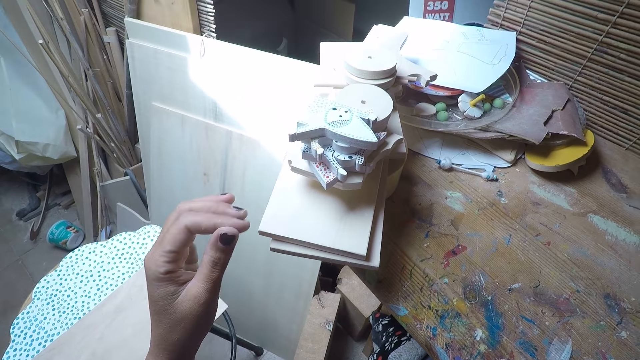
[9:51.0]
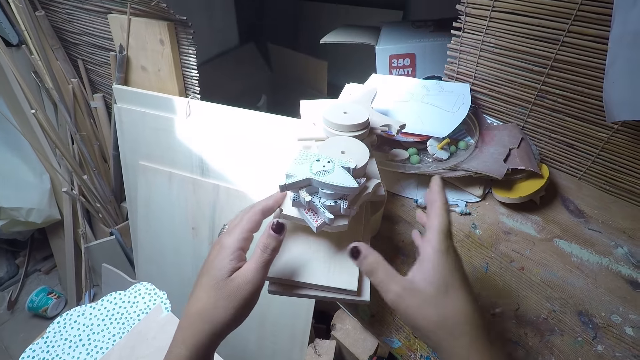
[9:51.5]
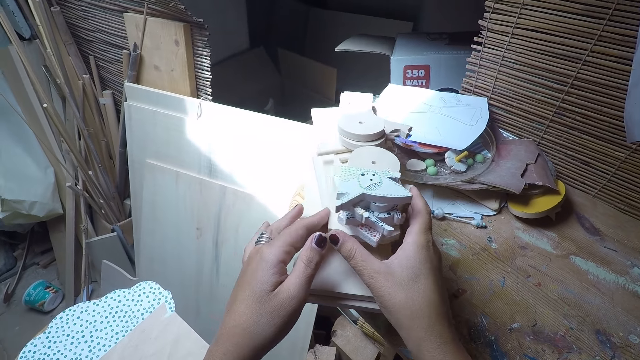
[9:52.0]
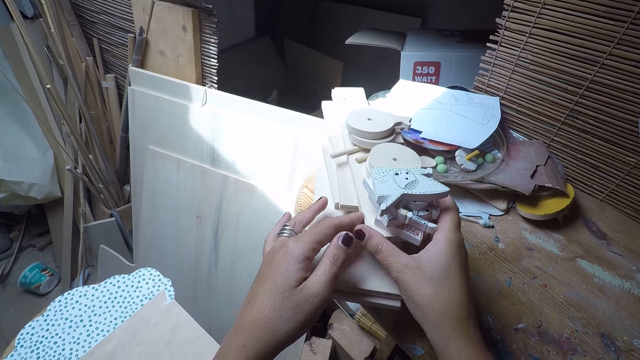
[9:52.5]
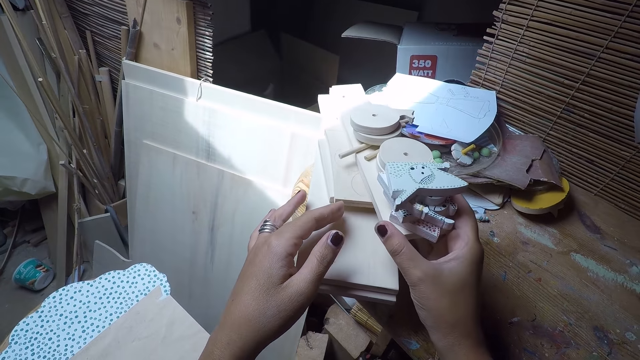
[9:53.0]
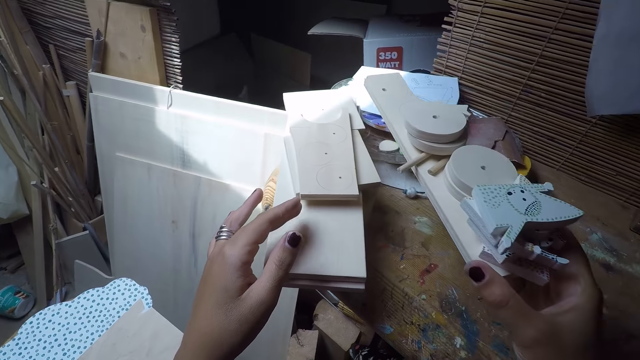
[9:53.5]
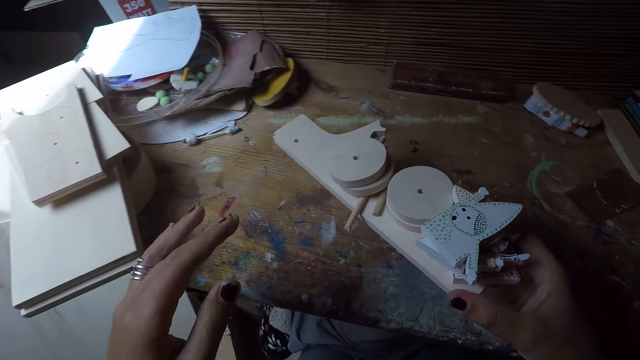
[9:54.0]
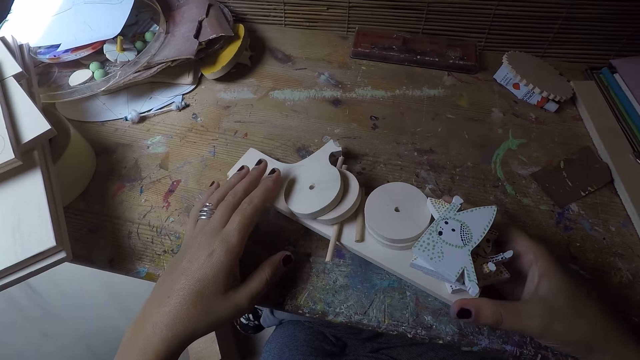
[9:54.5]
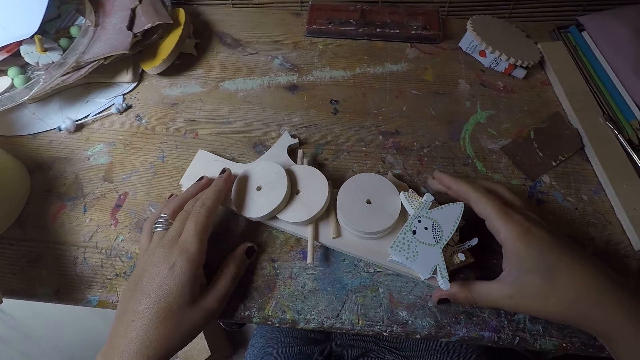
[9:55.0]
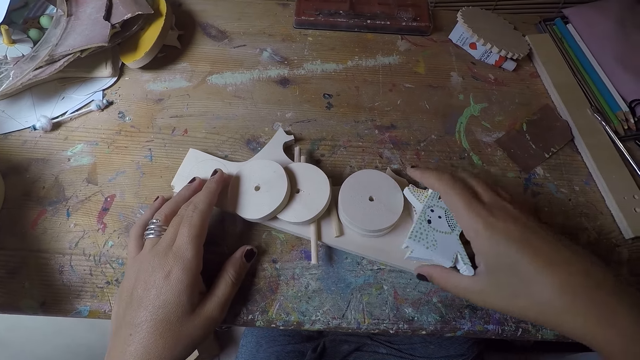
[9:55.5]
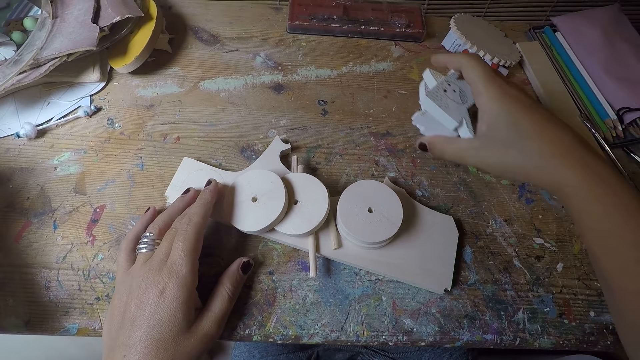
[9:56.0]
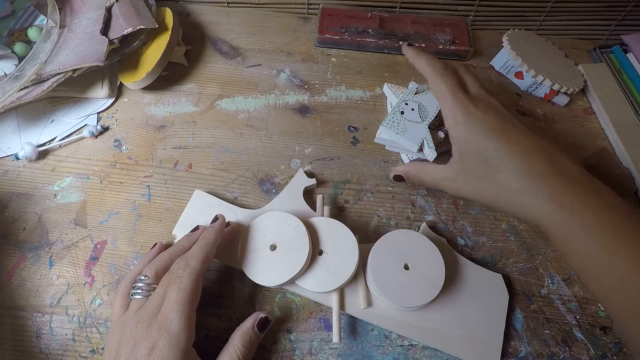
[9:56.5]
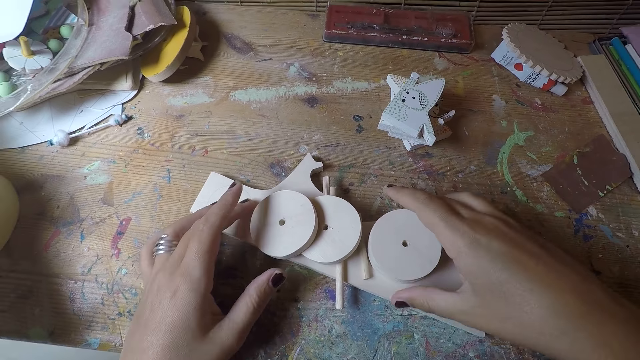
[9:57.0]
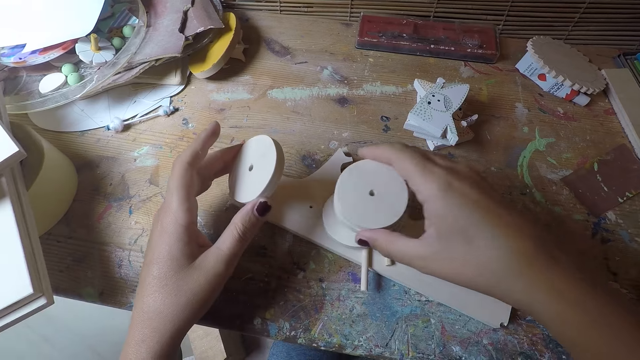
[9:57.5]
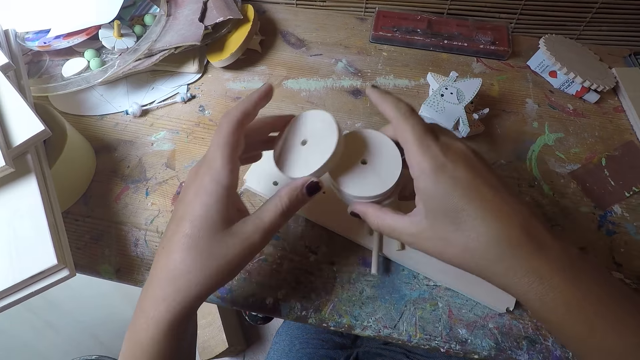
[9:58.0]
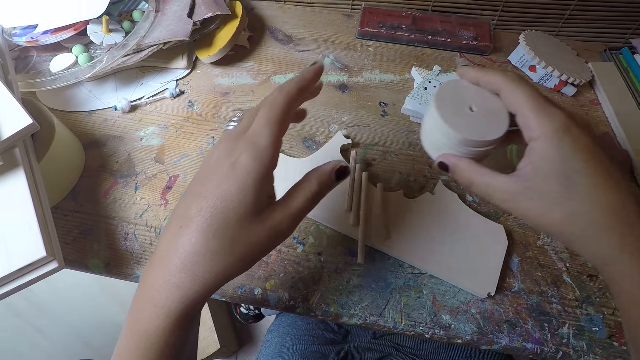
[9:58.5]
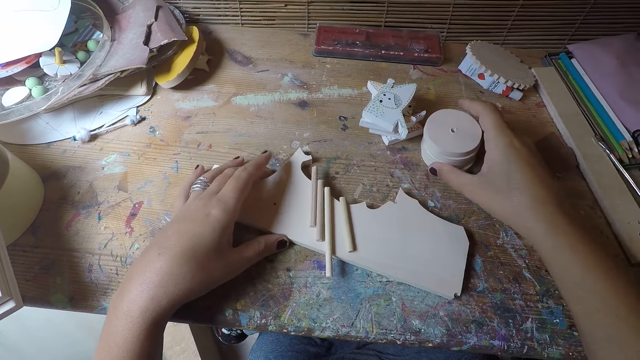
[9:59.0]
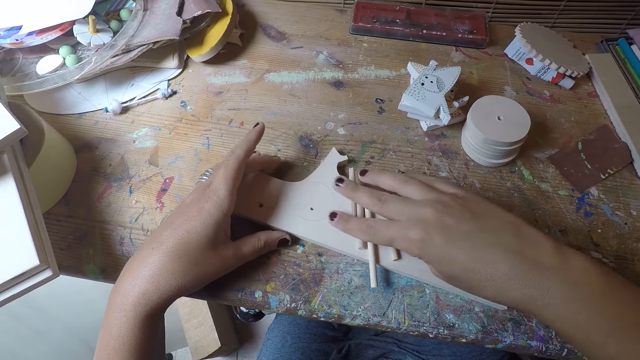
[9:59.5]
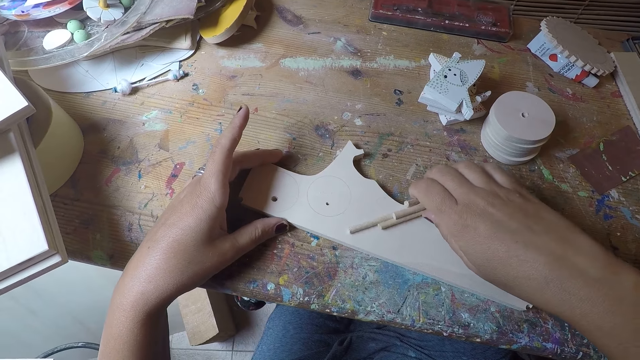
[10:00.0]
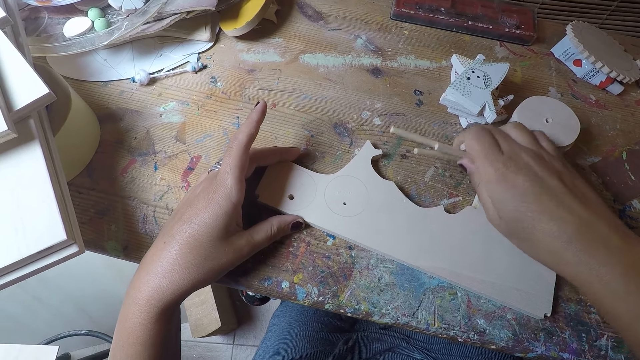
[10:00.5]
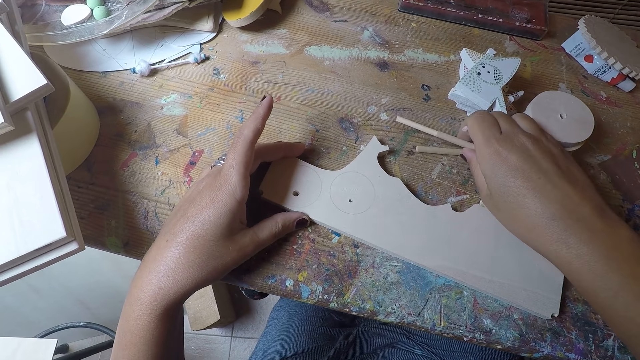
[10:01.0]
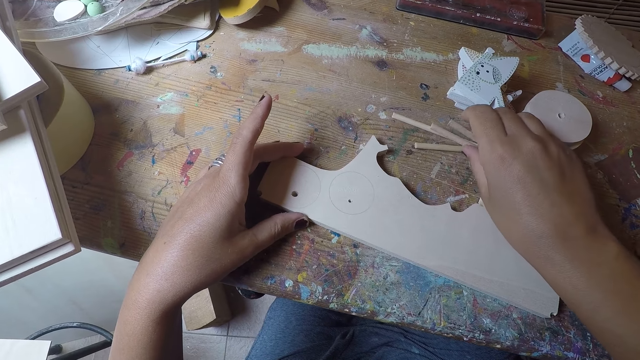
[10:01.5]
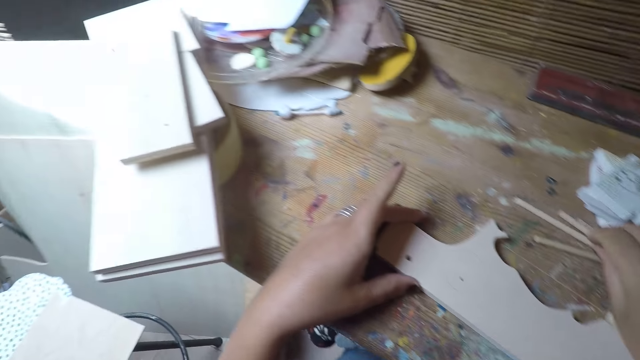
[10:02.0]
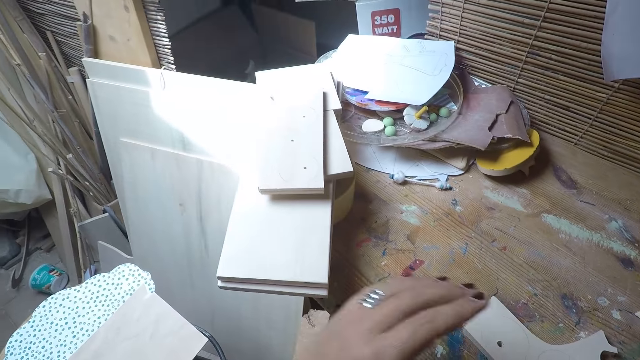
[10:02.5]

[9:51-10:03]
The camera wearer takes some woods or pieces of wood on the table with his right hand. He places the woods on the table with his right hand. He moves the pieces of wood on the workbench. He takes some crafted woods on the table with his right hand, and places the crafted woods on the table with his right hand. He takes some circular woods on the table with his right hand. He moves the pieces of wood on the workbench again. He takes a circular wood on the table with his left hand. He takes the circular woods on the workshop table with his right hand. He passes the circular wood in his left hand to his right hand. He places the circular woods on the table with his right hand. He adjusts the stick on the table with his left hand. He takes the thin sticks on the piece of wood on the table with his right hand. He moves the pieces of wood on the workbench again. He drops the thin sticks on the table with his right hand.

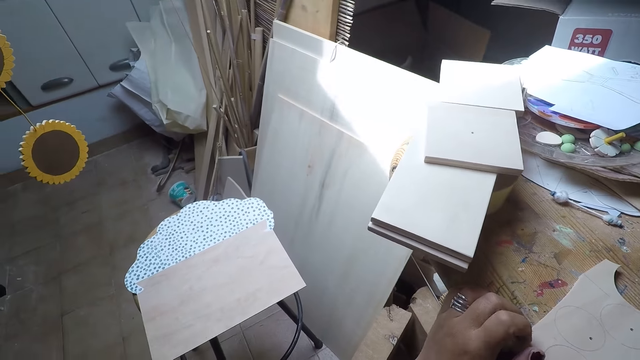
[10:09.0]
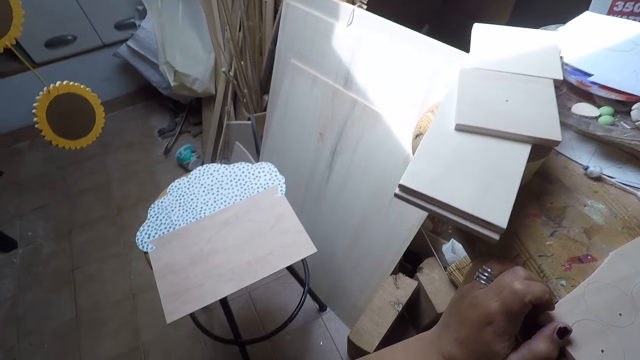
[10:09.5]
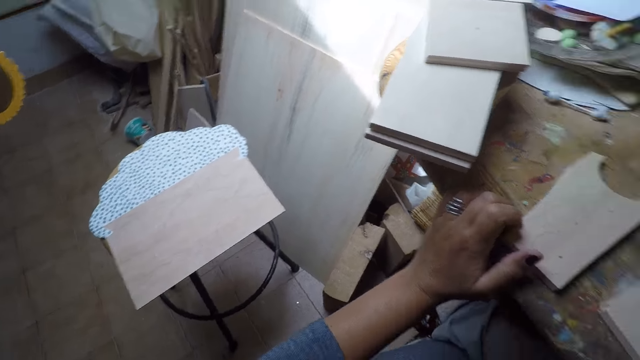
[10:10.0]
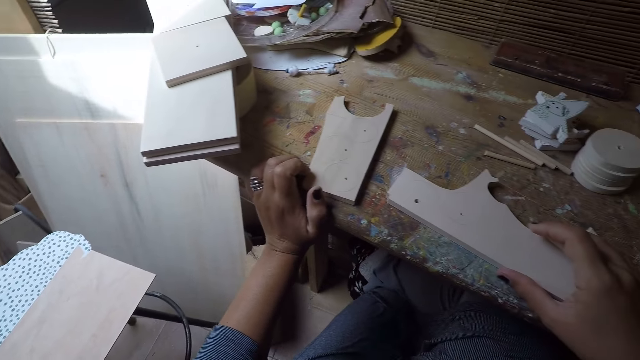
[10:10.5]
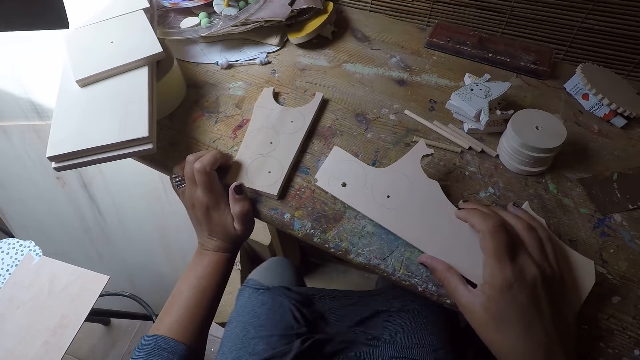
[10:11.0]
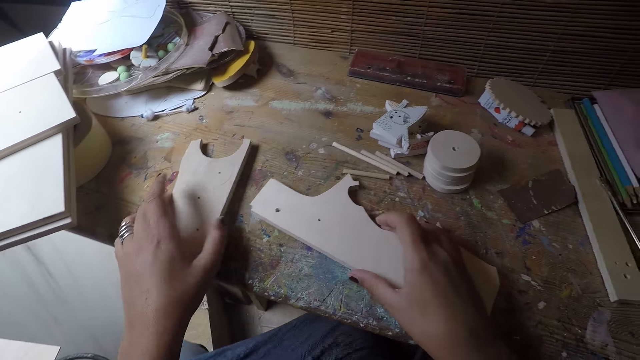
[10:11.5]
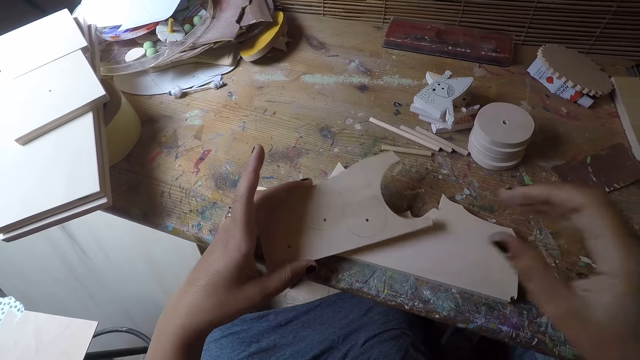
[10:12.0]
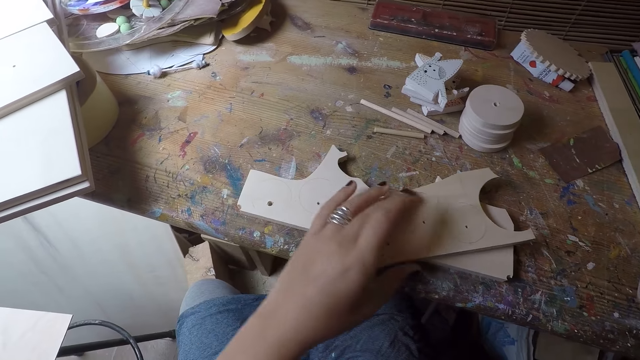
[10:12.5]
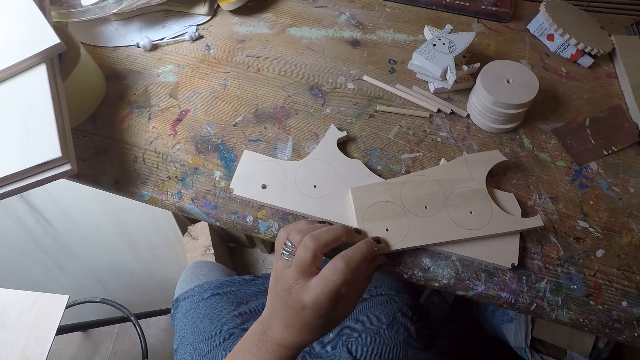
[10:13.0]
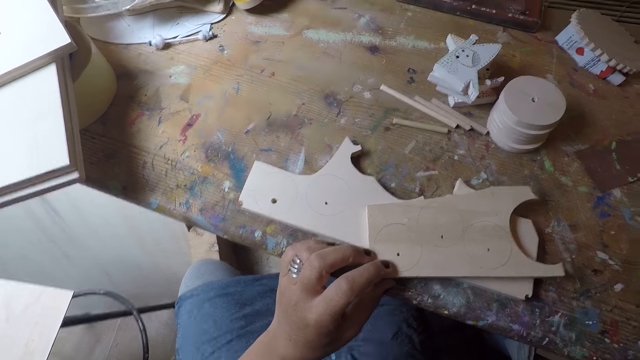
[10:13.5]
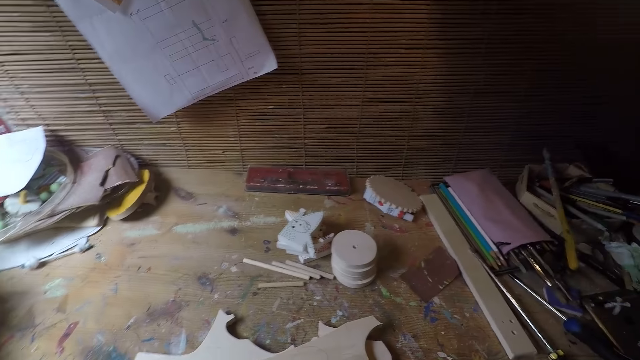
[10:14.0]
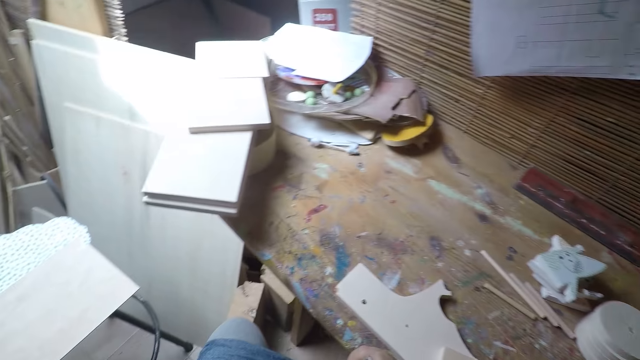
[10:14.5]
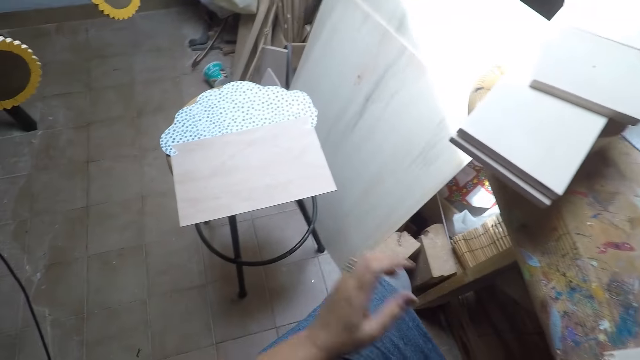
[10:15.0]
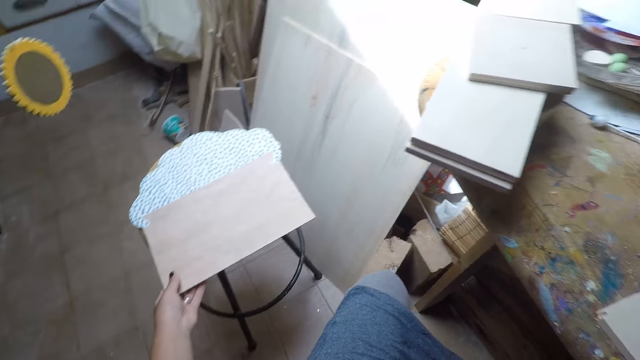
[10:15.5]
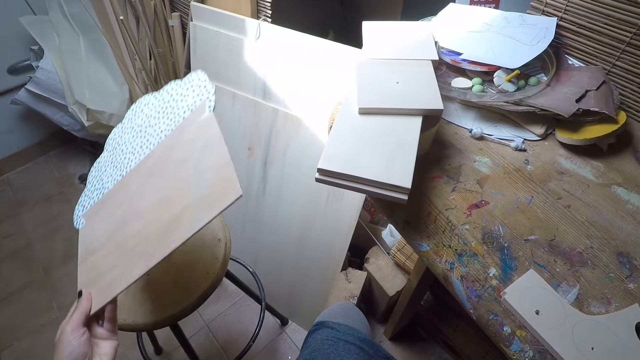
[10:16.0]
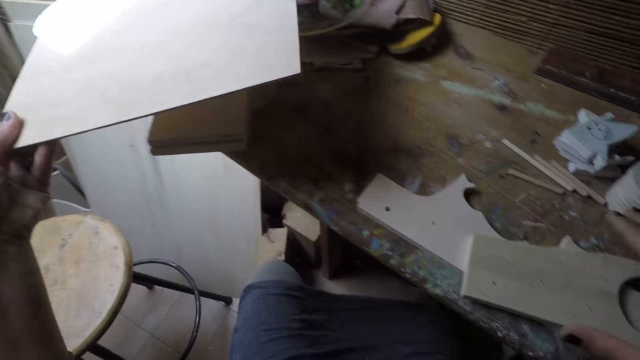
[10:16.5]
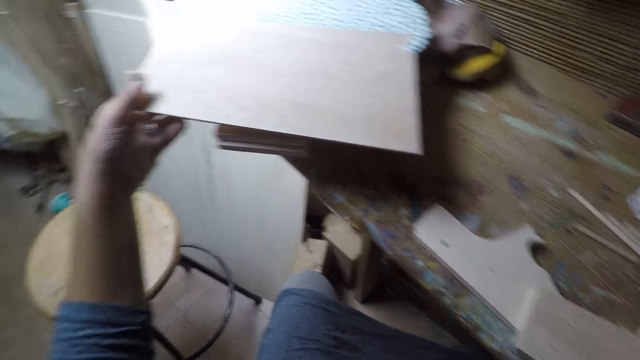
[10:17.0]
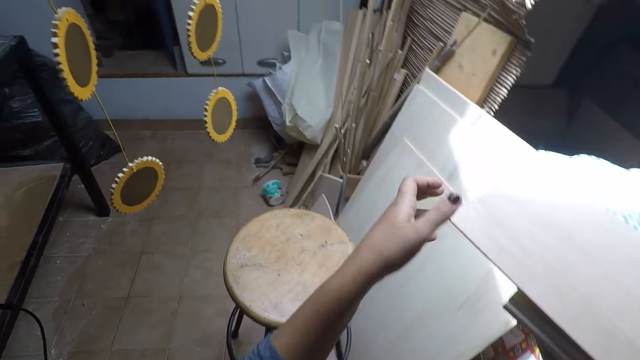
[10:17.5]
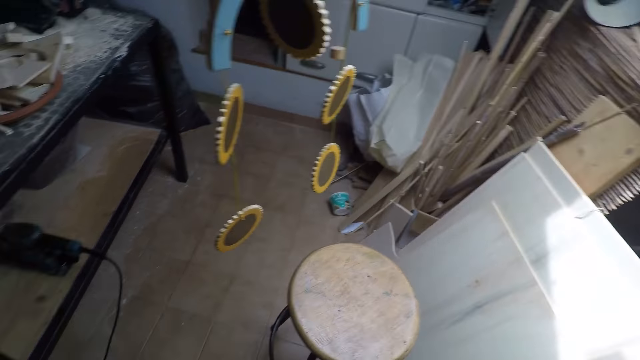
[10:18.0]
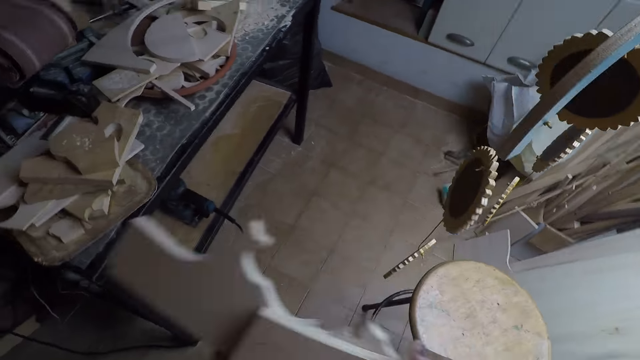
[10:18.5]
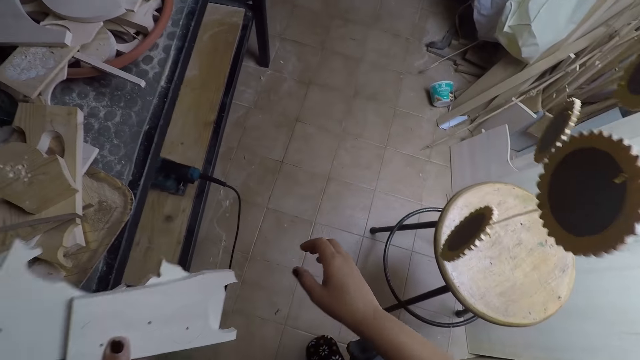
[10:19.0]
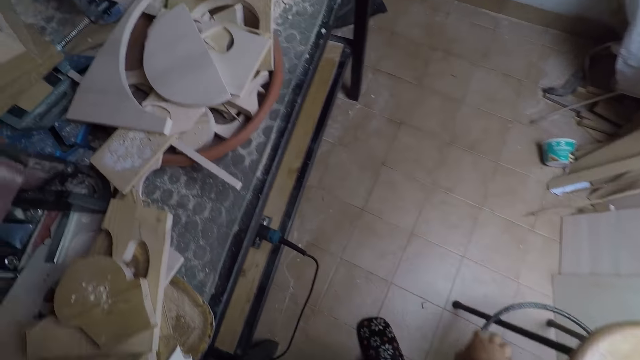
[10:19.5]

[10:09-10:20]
The camera wearer adjusts the piece of wood in his right hand. He takes the wood on the workshop table with his left hand. He moves the pieces of wood on the workbench. He places the piece of wood on the wood on the workshop table with his left hand. He takes the white paper board on the stool with his left hand. He places the white paper board on the table with his left hand. He takes the piece of wood on the table with his left hand. He walks towards the drilling machine with the piece of wood.
